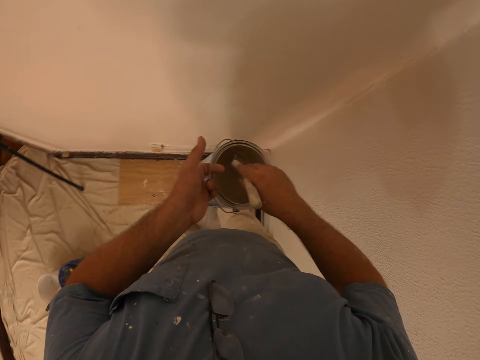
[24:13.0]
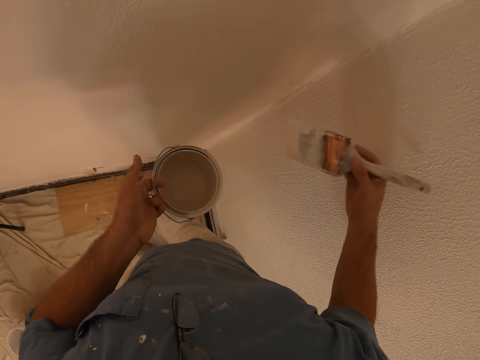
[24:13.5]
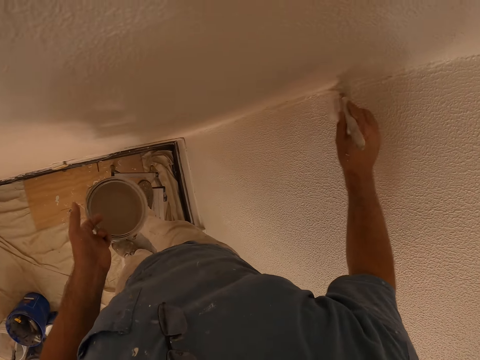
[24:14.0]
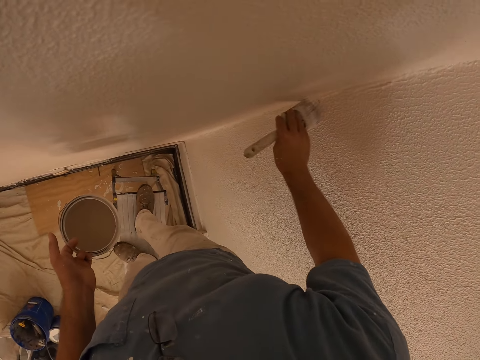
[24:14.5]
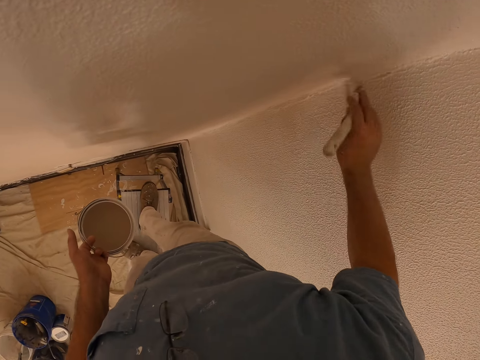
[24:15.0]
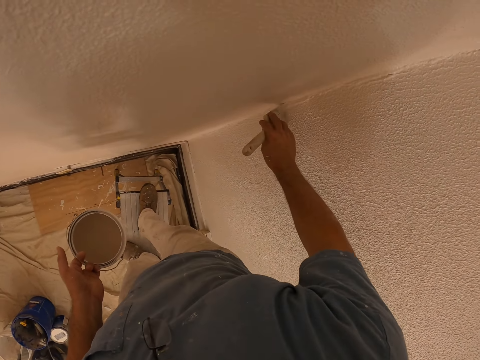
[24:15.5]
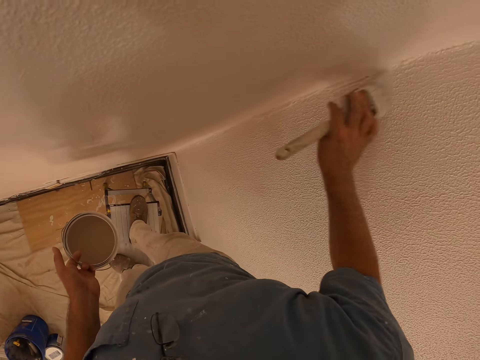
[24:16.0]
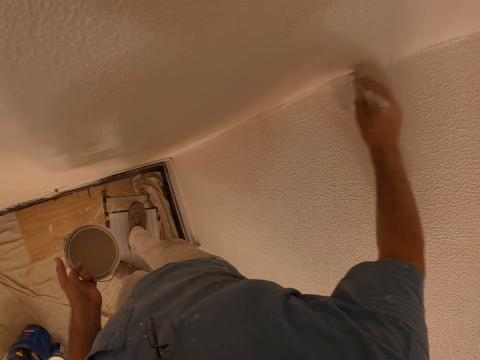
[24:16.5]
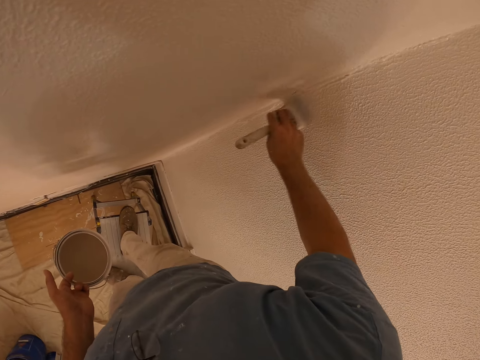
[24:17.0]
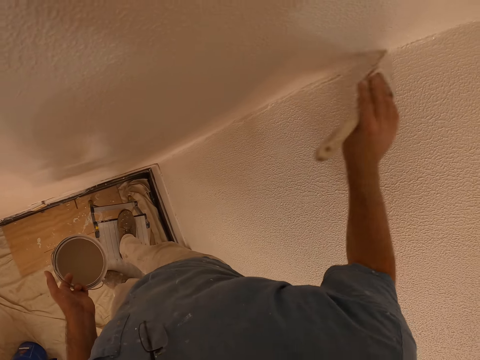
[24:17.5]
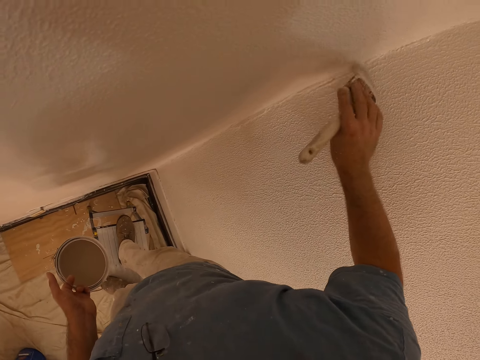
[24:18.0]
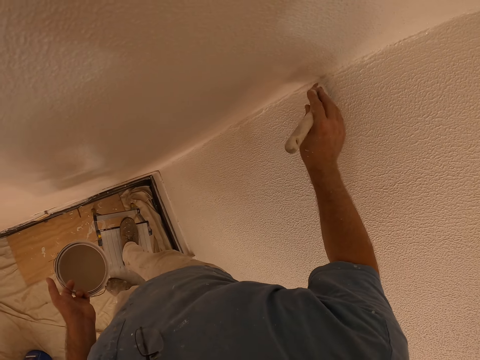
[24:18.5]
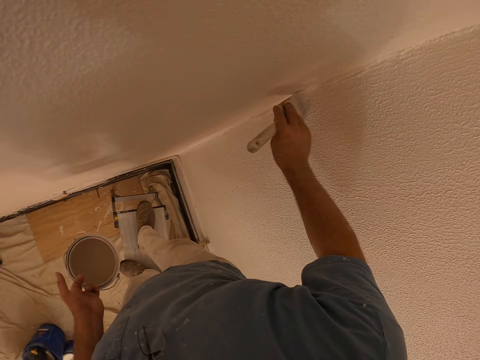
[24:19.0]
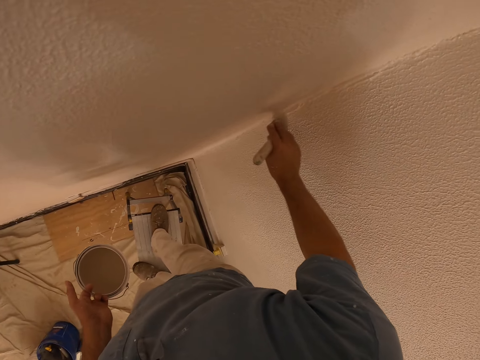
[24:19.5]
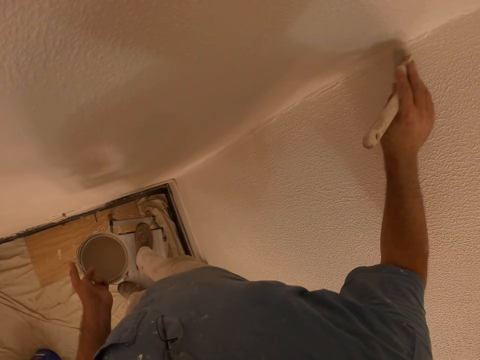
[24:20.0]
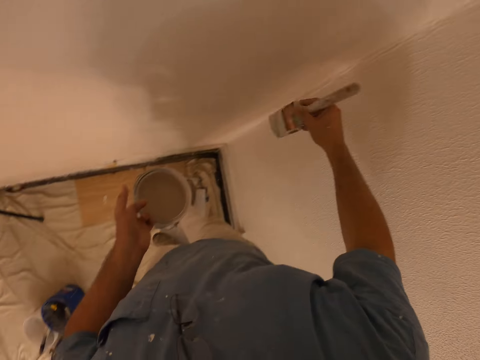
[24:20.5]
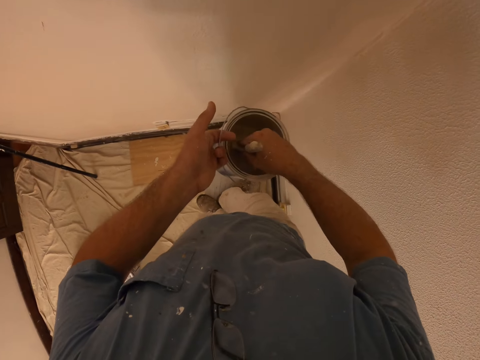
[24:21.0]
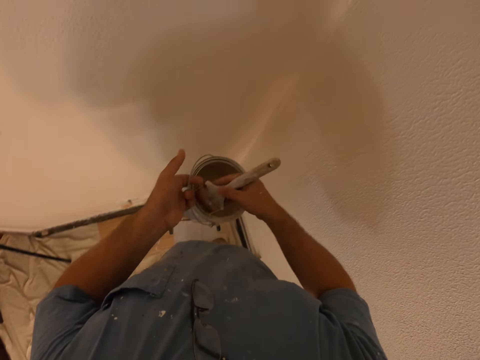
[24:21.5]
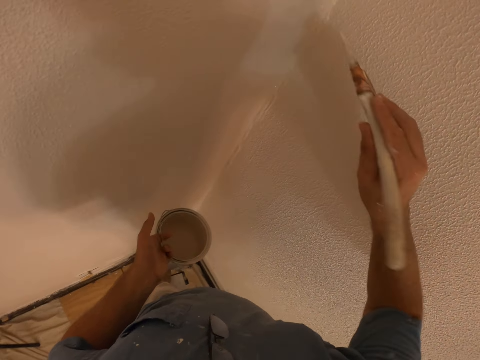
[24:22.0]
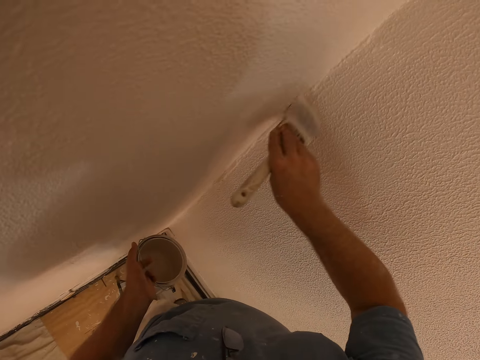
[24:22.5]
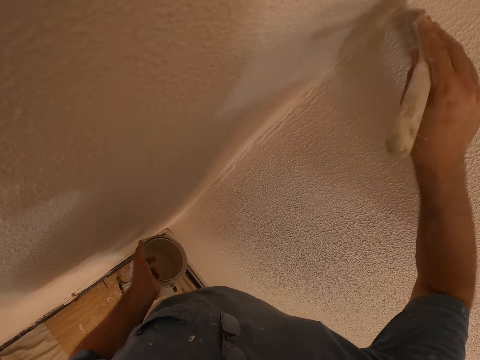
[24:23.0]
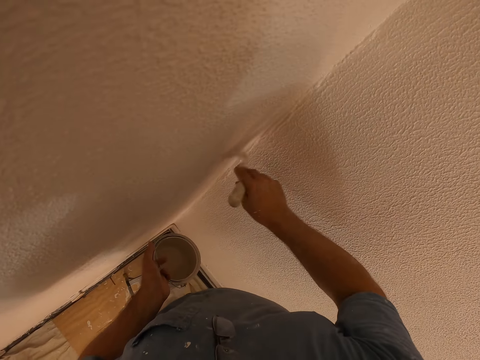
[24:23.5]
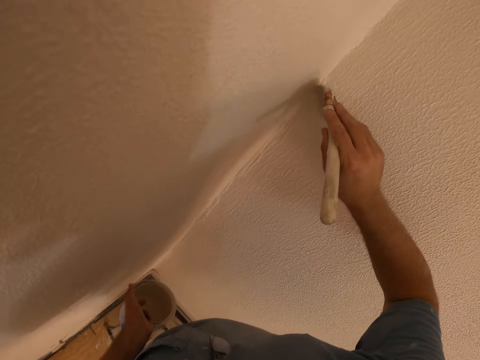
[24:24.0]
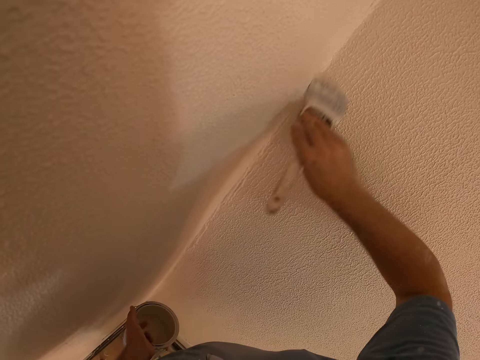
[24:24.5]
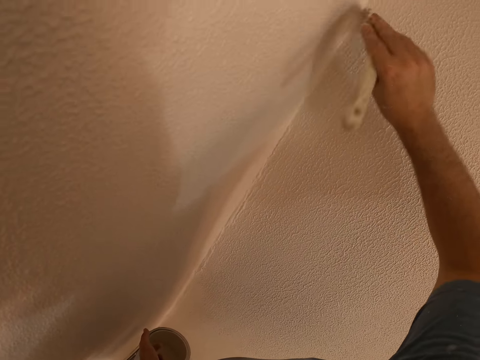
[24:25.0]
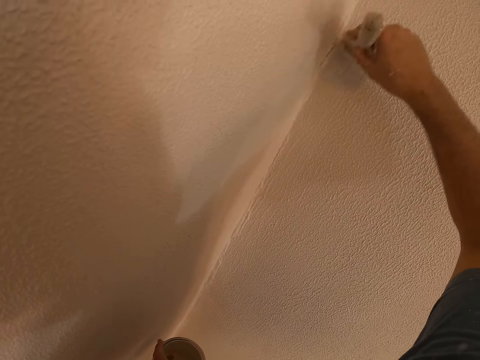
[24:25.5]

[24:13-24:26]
The camera wearer dips the paint brush in the paint bucket. They paint the wall of the room with the paint brush. They dip the paint brush in the paint bucket. They paint the wall of the room with the paint brush.

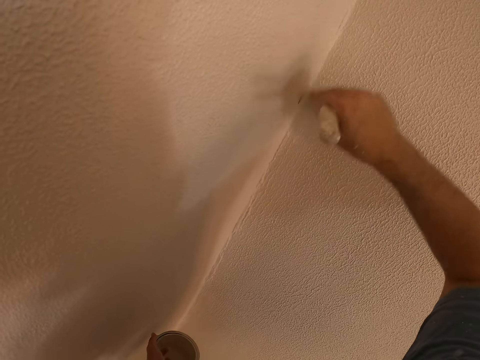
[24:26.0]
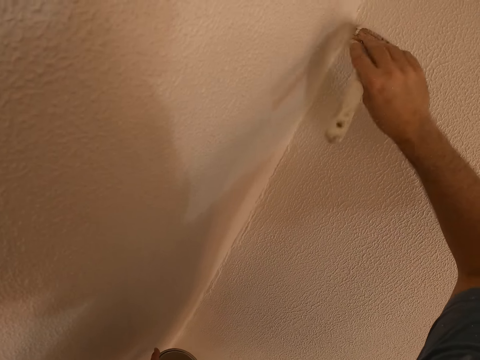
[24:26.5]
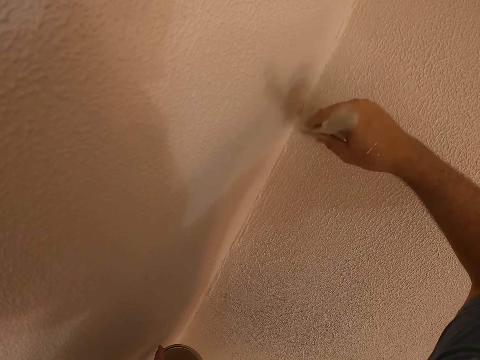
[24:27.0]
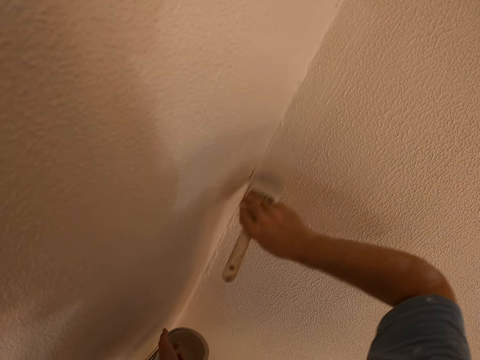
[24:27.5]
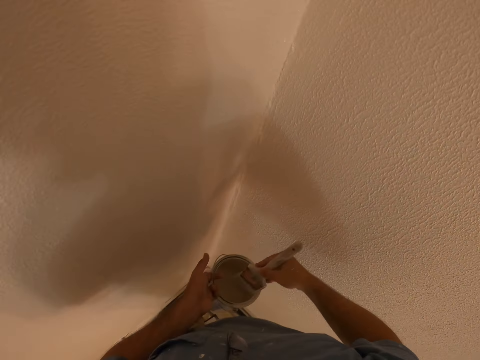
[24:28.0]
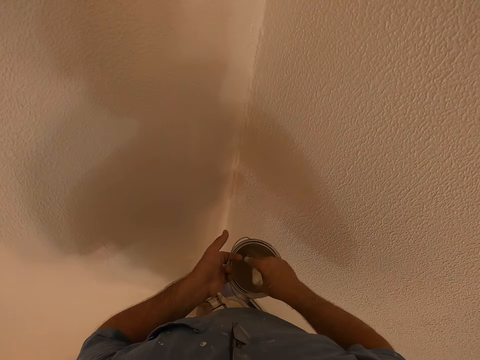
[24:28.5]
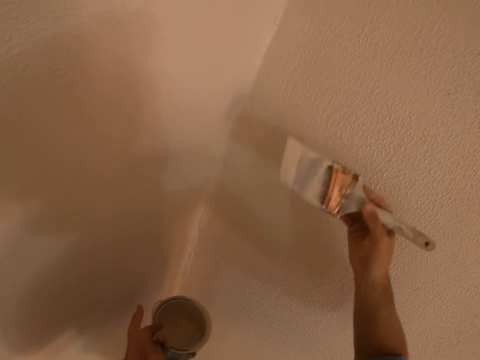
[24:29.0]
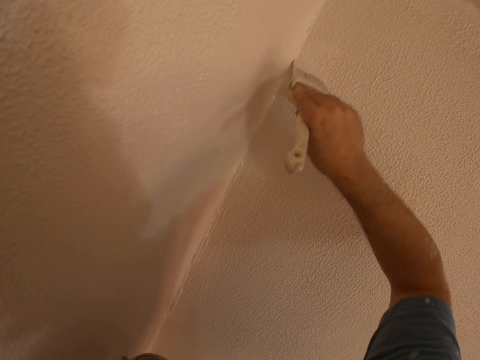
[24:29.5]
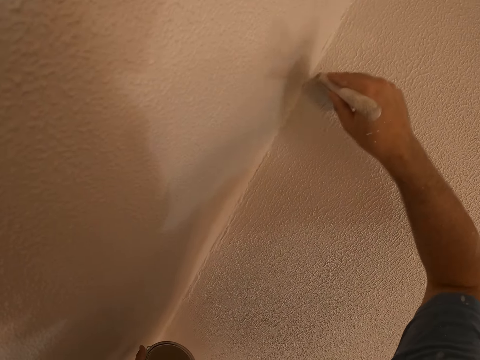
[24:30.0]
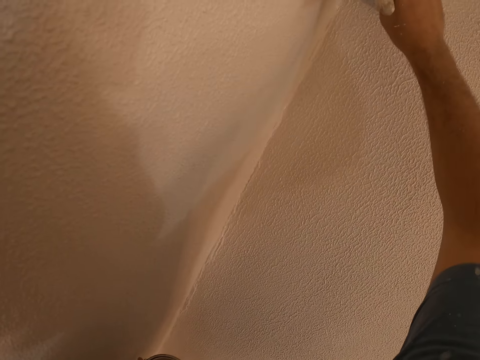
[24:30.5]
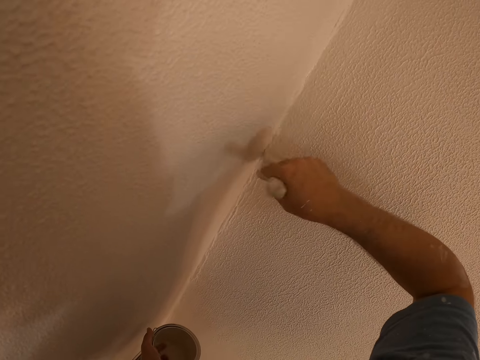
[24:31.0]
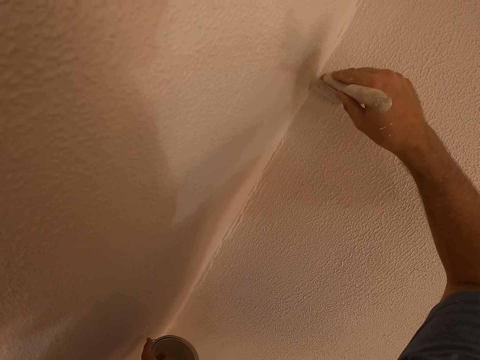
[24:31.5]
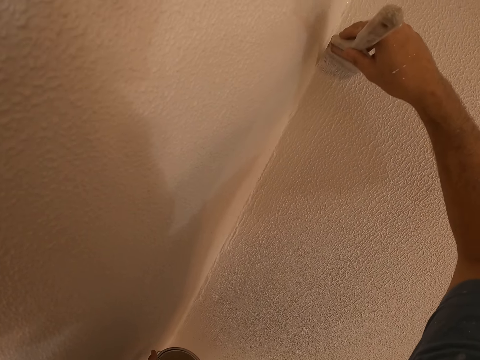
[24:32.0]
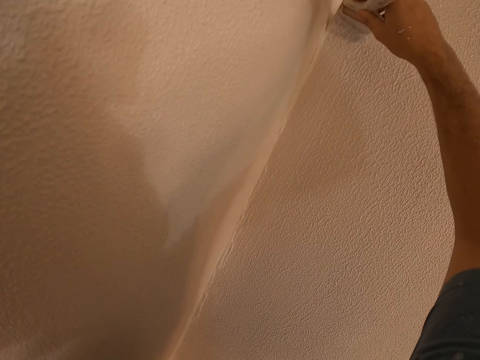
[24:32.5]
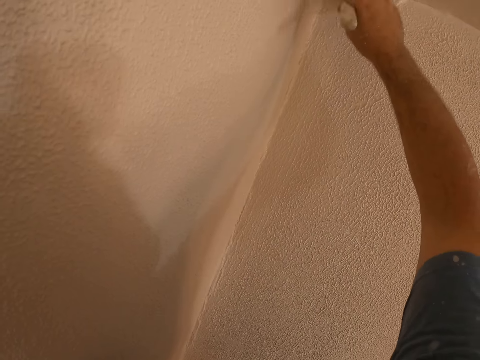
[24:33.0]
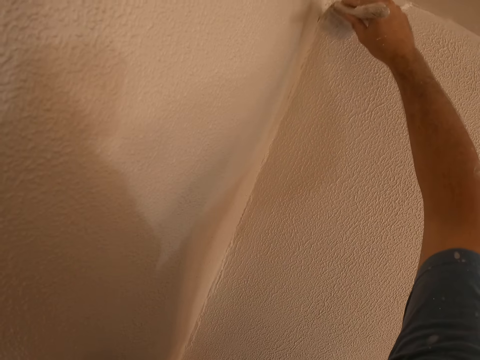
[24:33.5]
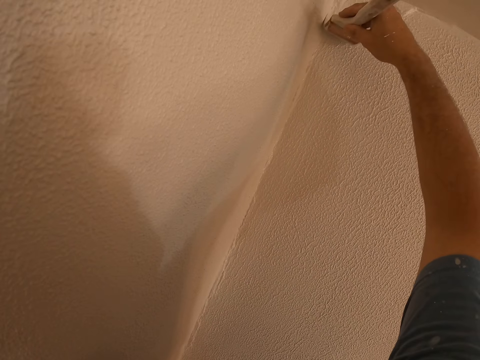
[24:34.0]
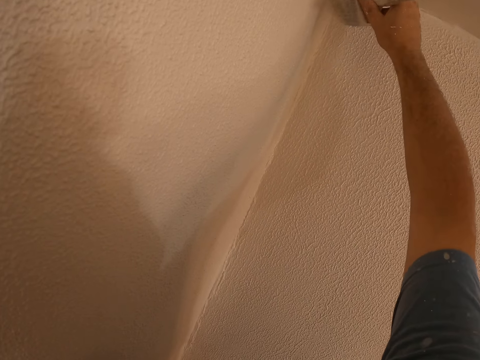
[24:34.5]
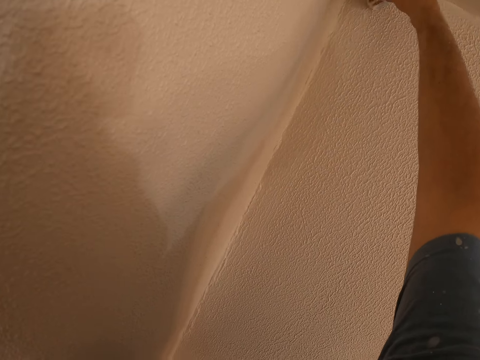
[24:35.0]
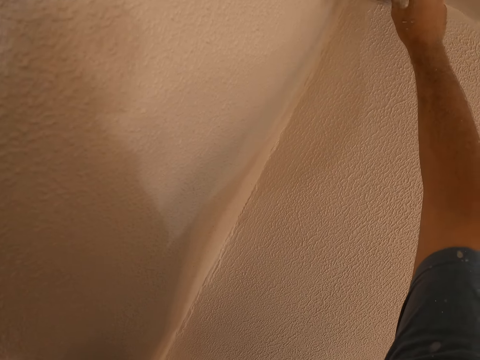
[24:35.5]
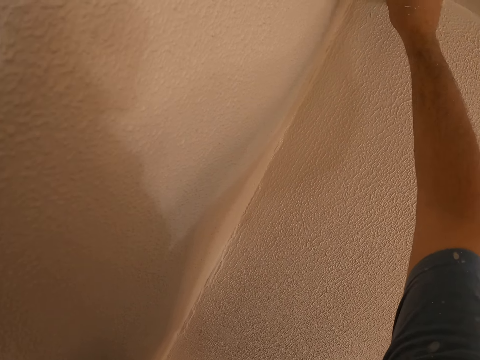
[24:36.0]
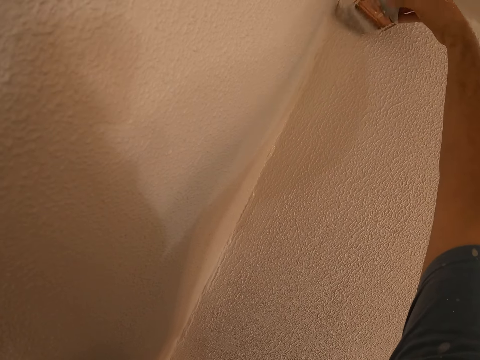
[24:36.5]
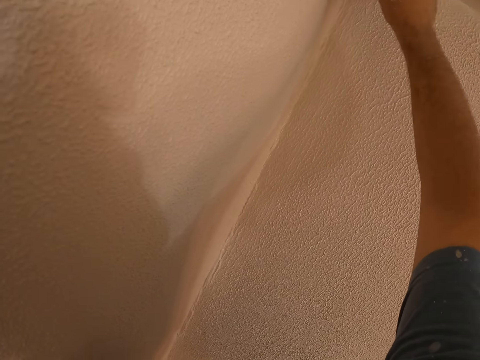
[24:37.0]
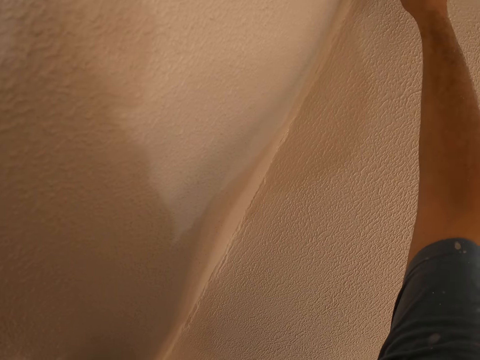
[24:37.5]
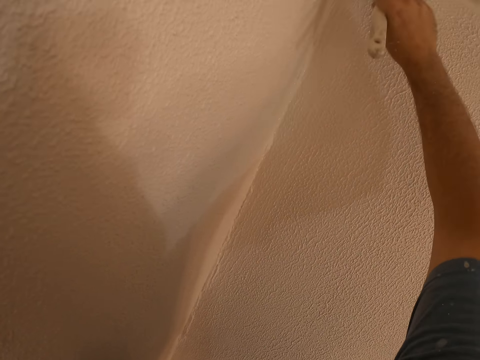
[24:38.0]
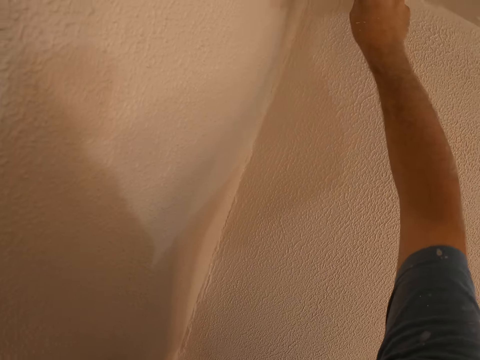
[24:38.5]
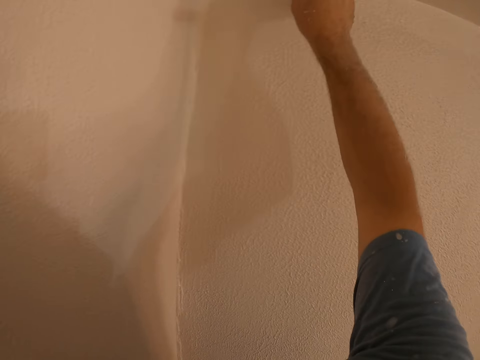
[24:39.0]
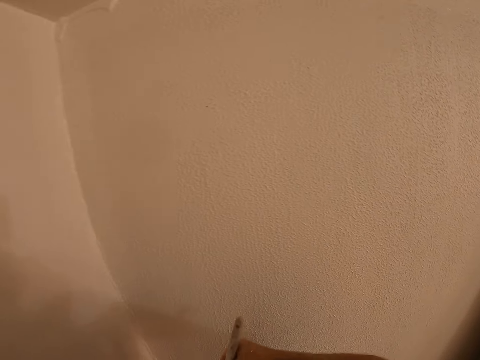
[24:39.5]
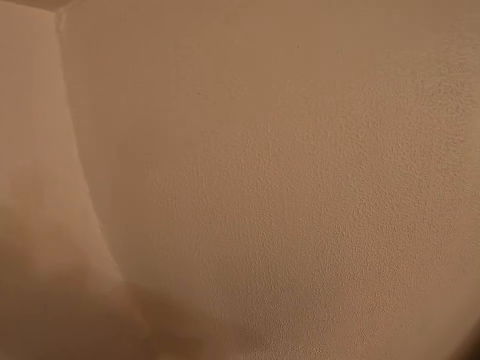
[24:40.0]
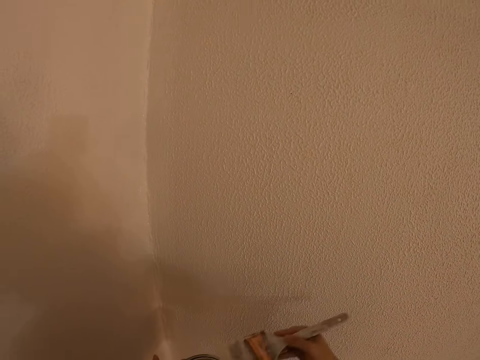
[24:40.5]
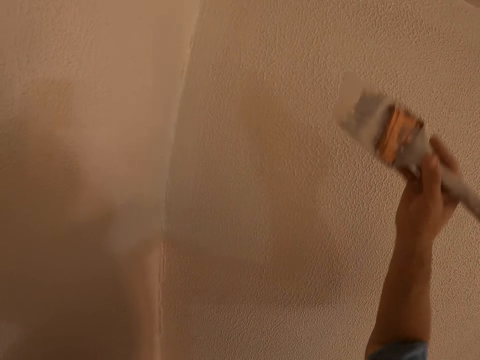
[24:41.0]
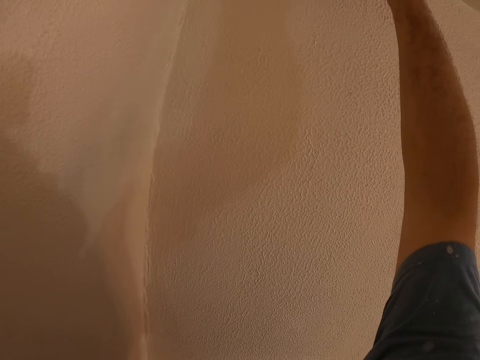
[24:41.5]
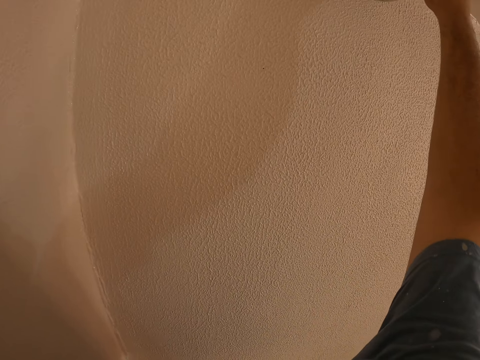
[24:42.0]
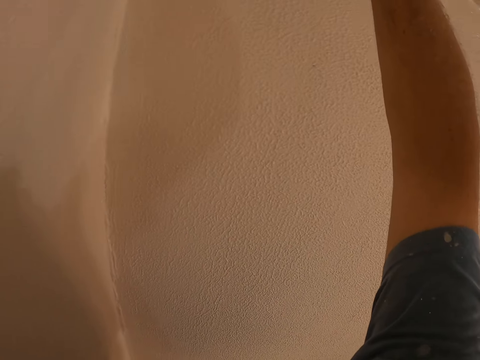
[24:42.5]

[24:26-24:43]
The camera wearer dips the paint brush in the paint bucket. They paint the wall of the room with the paint brush. They dip the paint brush in the paint bucket. They stare at the wall. They paint the wall of the room with the paint brush.
